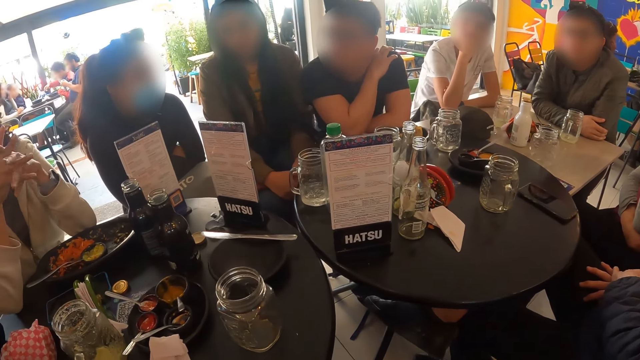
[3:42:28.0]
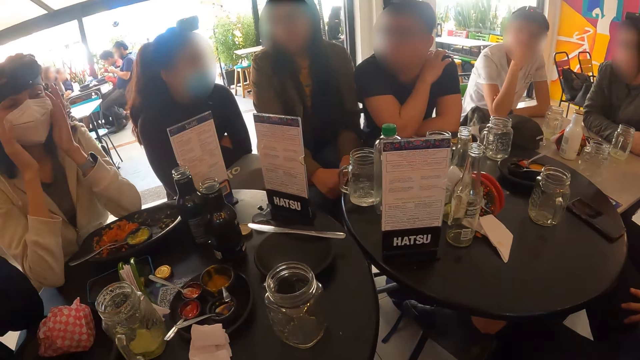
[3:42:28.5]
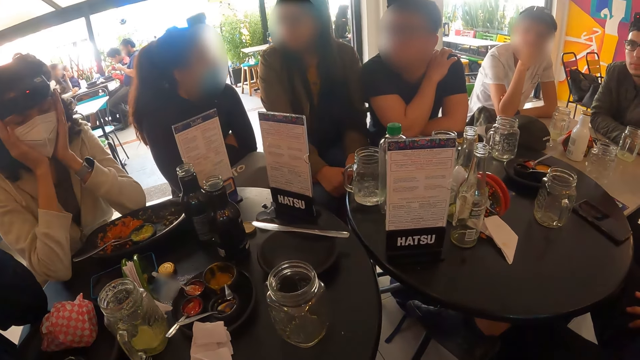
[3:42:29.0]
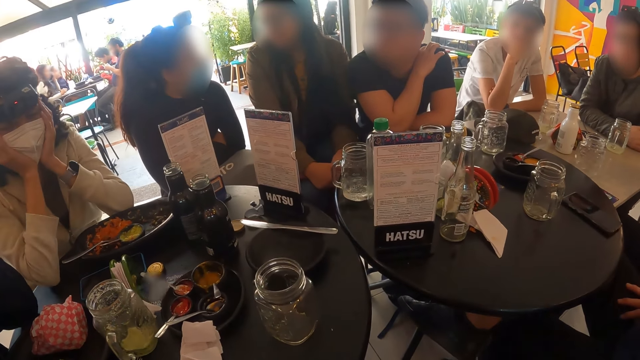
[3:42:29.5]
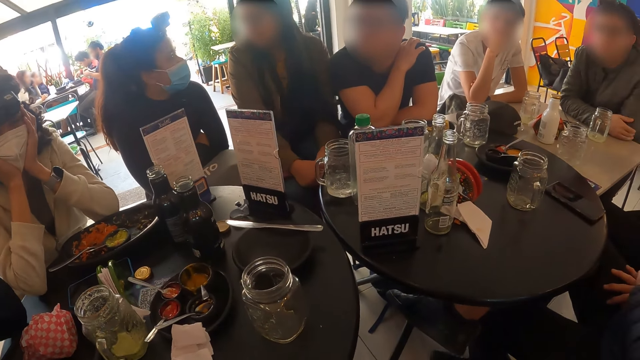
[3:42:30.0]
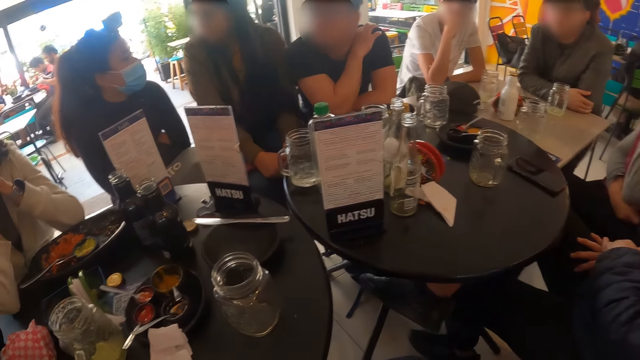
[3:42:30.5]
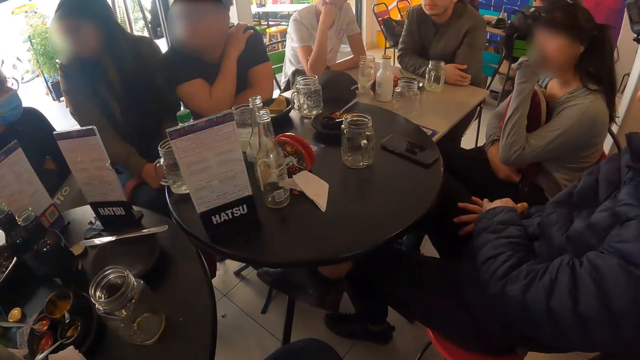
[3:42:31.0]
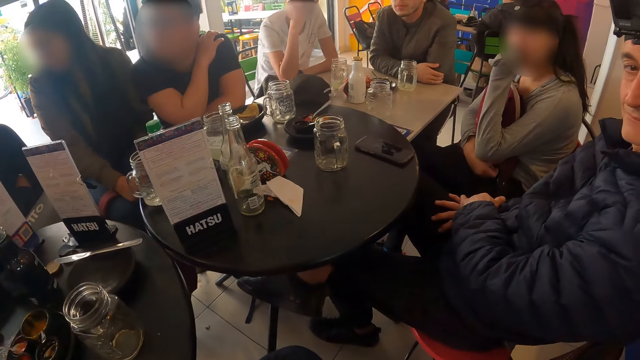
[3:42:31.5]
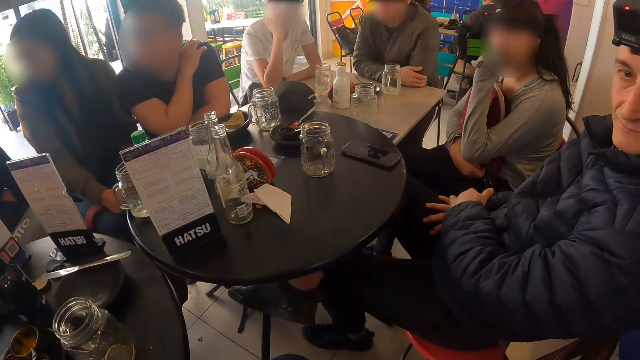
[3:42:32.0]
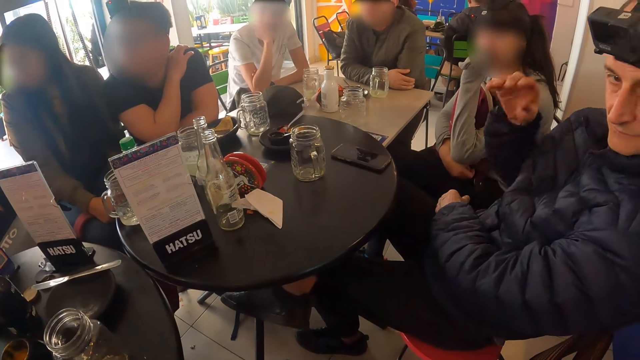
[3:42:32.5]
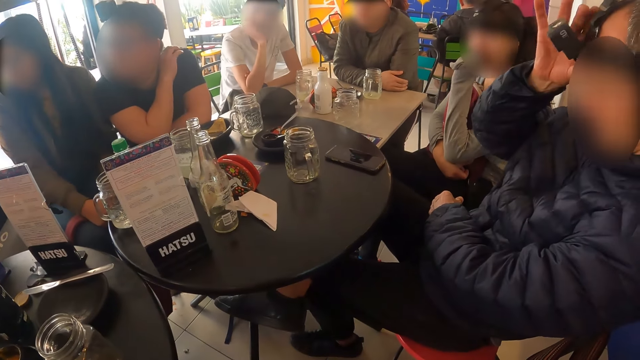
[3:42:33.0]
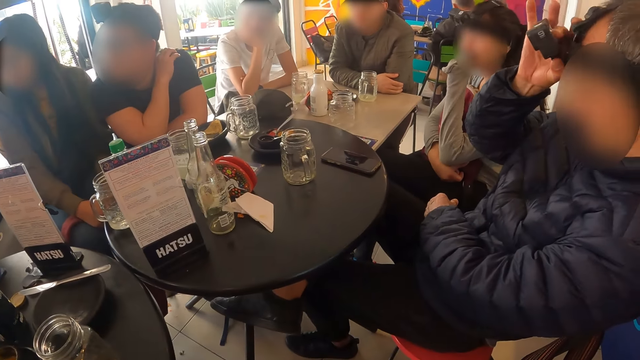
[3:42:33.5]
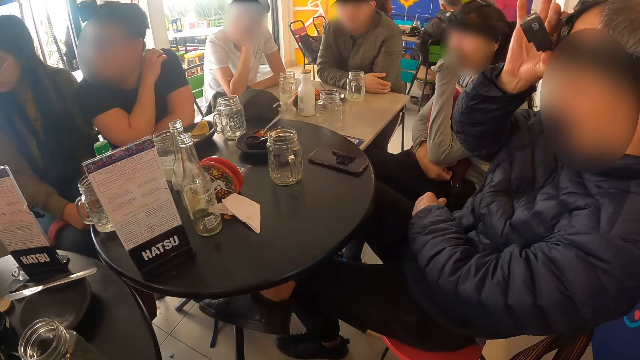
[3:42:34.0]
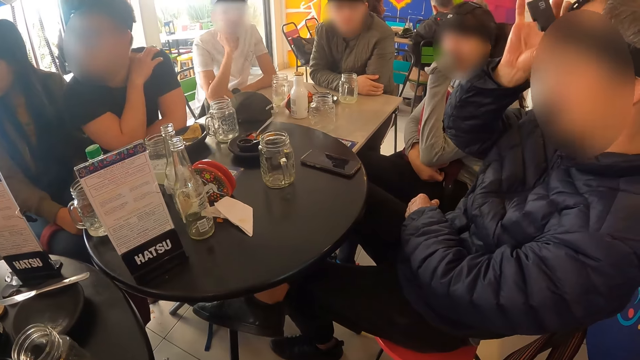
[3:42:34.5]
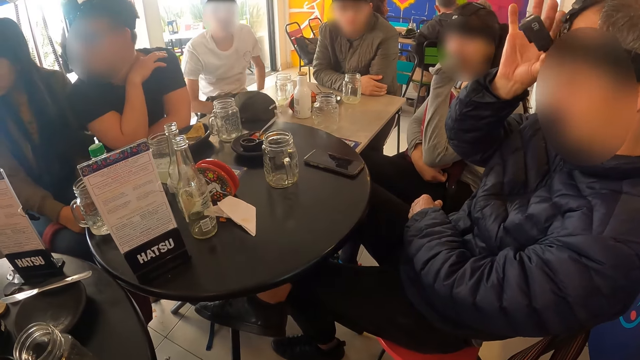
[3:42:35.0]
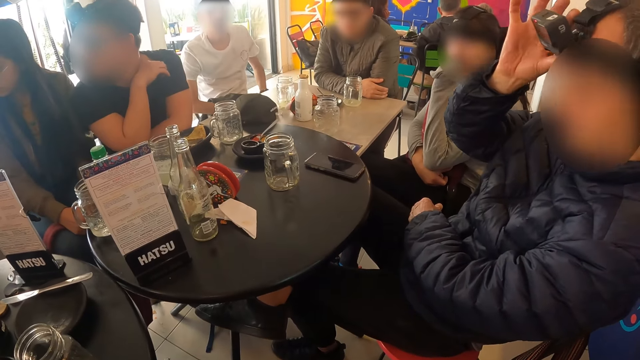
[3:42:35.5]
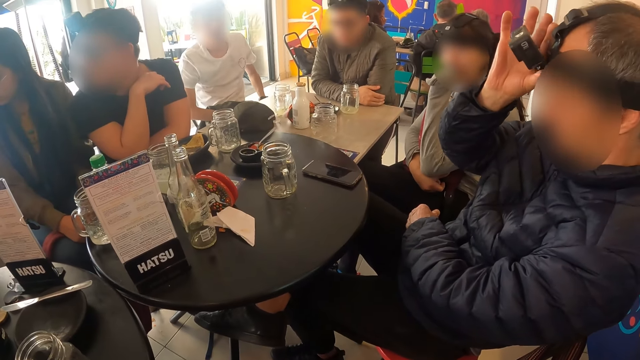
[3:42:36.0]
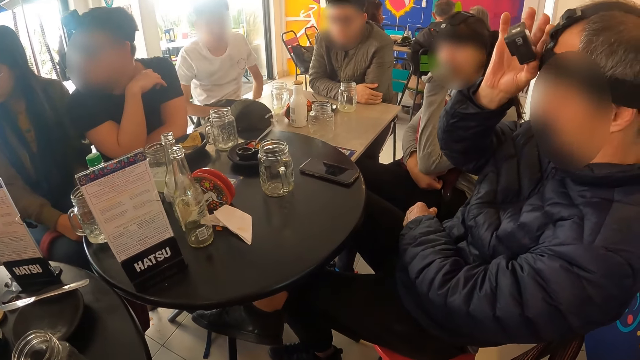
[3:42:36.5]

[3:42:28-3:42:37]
A woman holds her face with both hands. A man moves his right hand. Another man adjusts a camera on his head with his right hand.

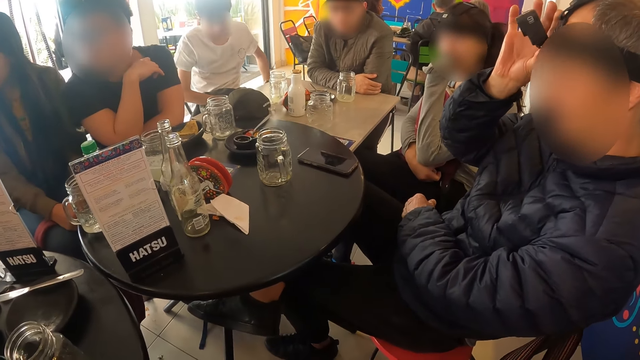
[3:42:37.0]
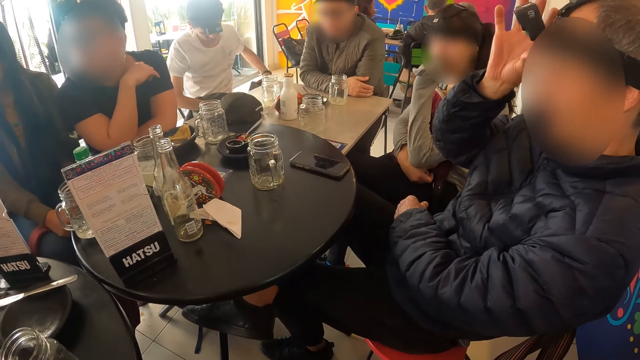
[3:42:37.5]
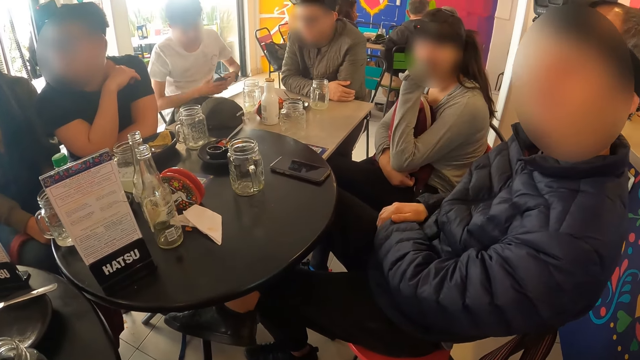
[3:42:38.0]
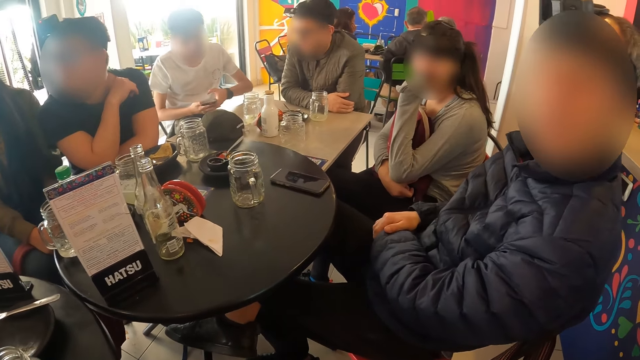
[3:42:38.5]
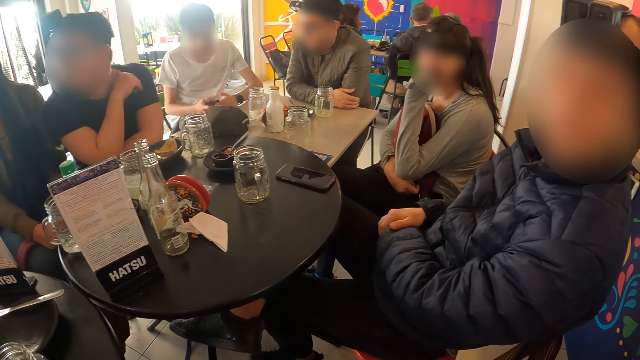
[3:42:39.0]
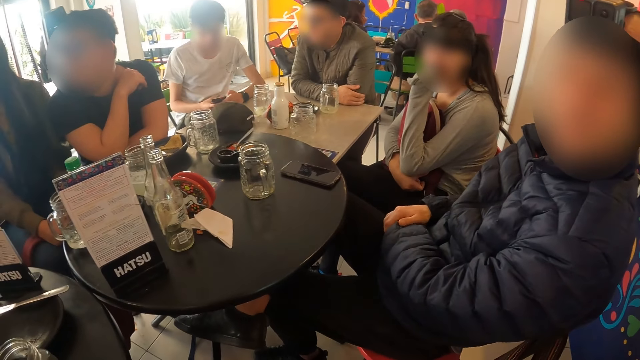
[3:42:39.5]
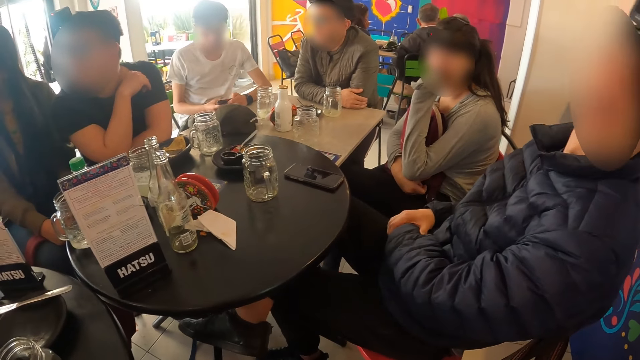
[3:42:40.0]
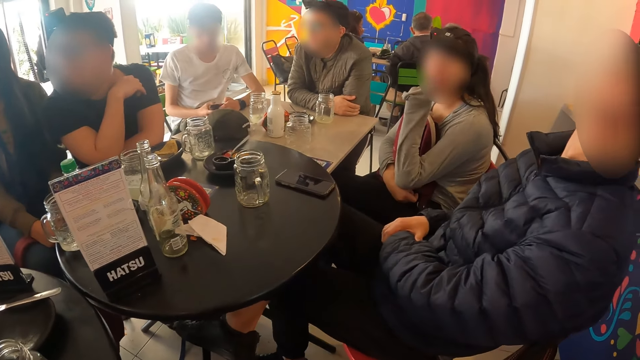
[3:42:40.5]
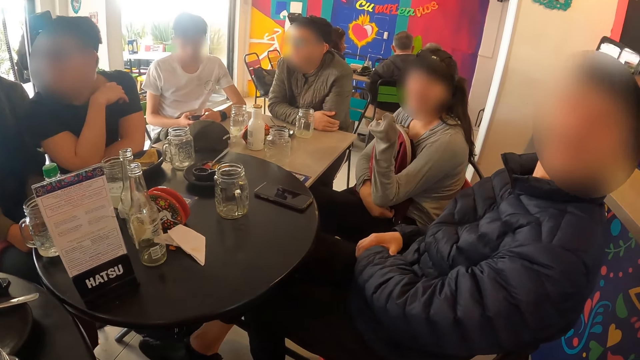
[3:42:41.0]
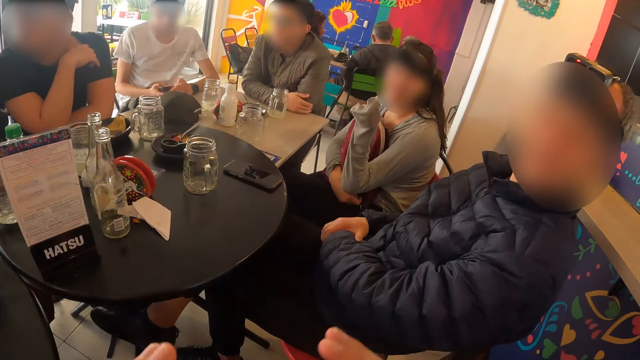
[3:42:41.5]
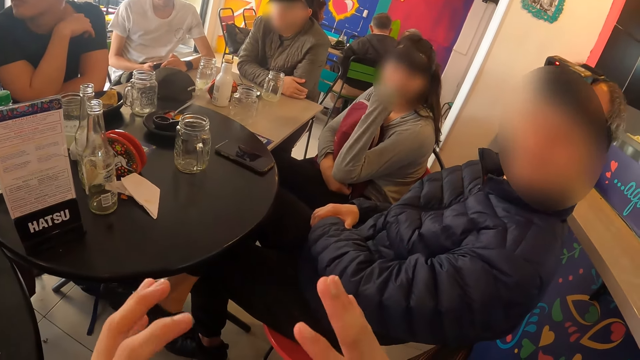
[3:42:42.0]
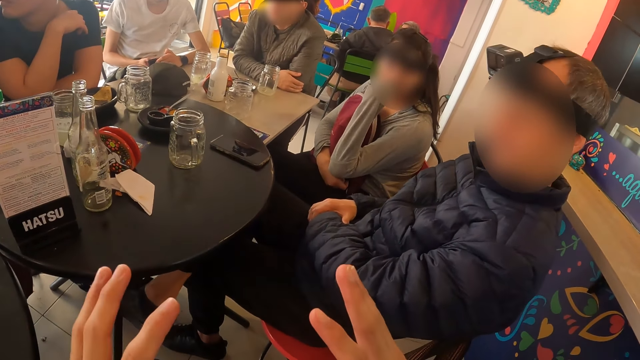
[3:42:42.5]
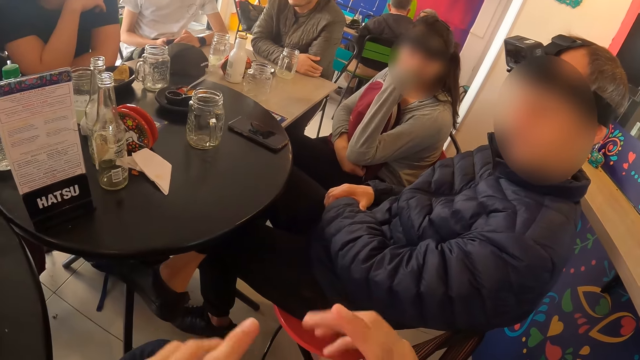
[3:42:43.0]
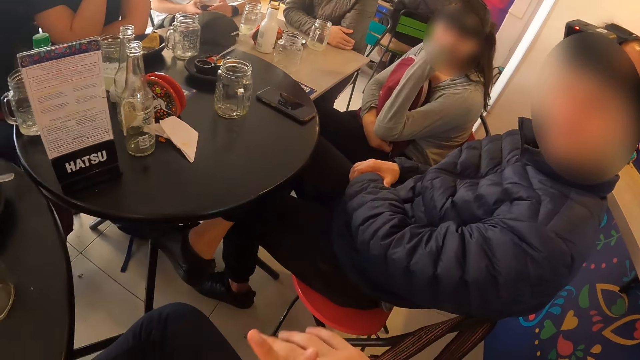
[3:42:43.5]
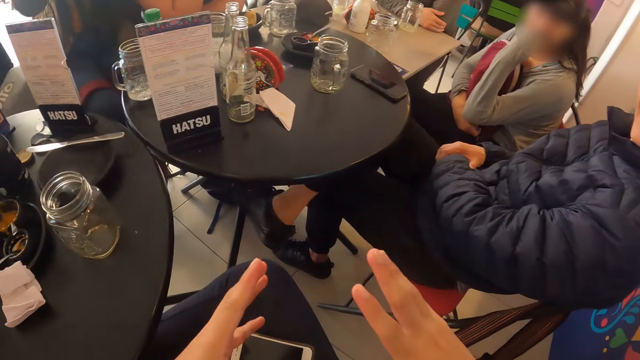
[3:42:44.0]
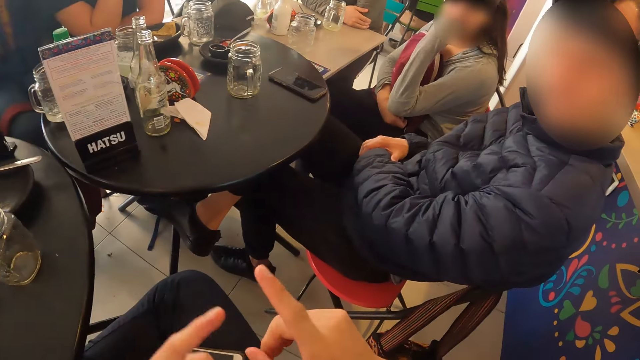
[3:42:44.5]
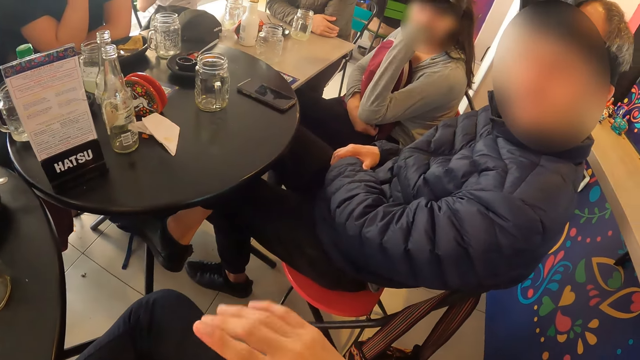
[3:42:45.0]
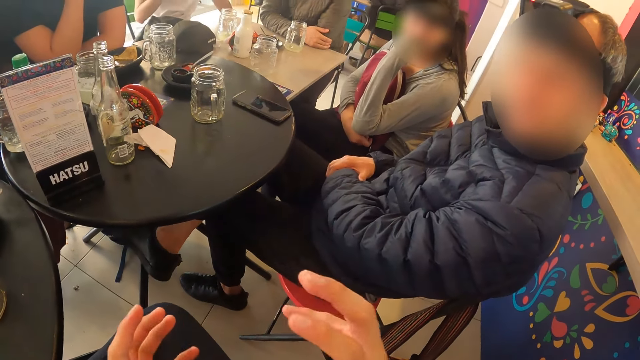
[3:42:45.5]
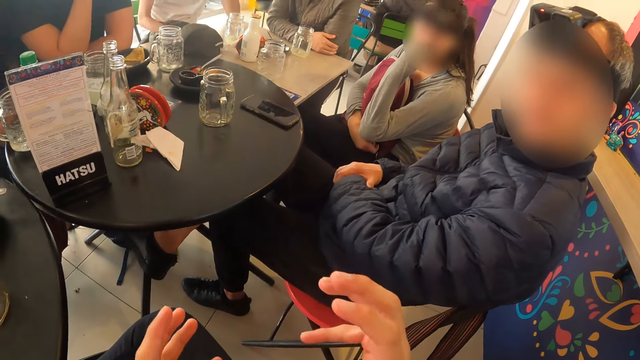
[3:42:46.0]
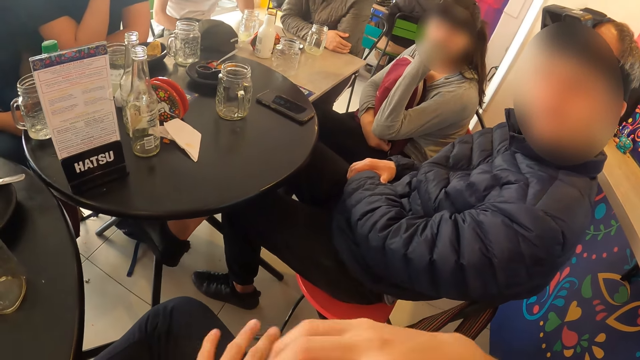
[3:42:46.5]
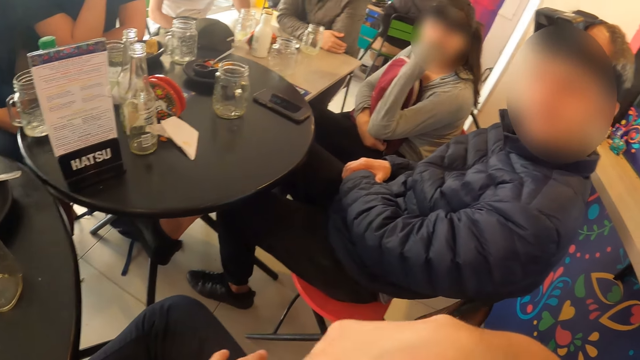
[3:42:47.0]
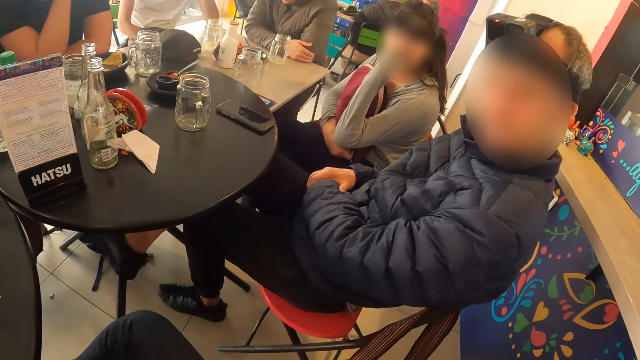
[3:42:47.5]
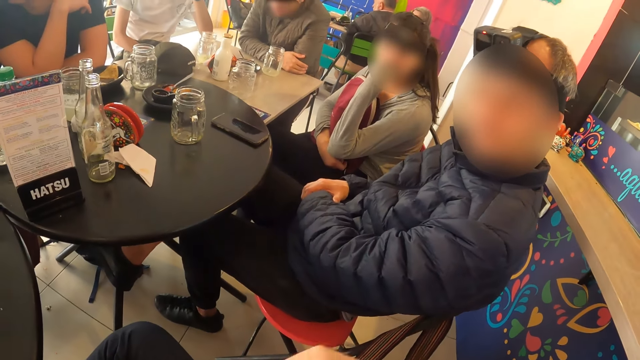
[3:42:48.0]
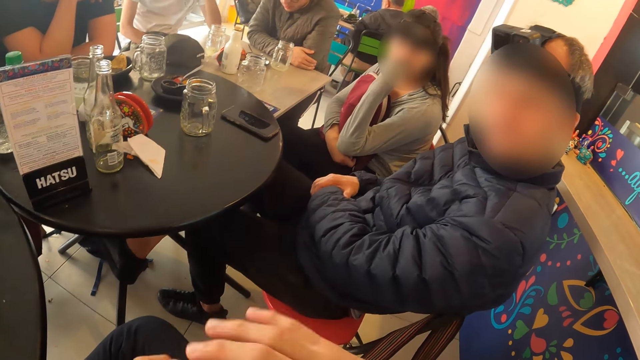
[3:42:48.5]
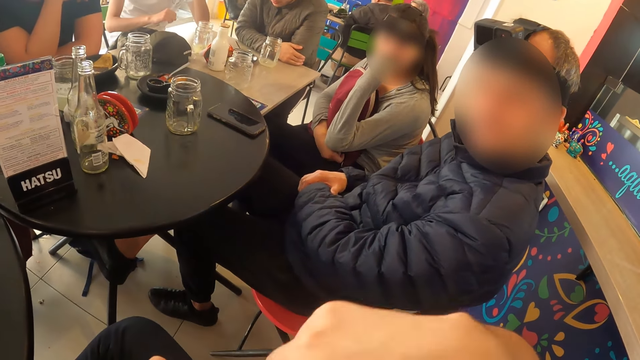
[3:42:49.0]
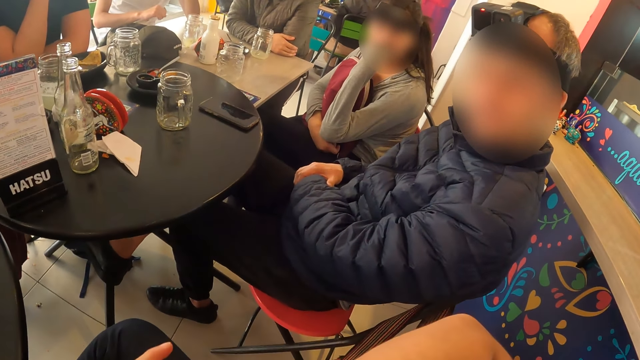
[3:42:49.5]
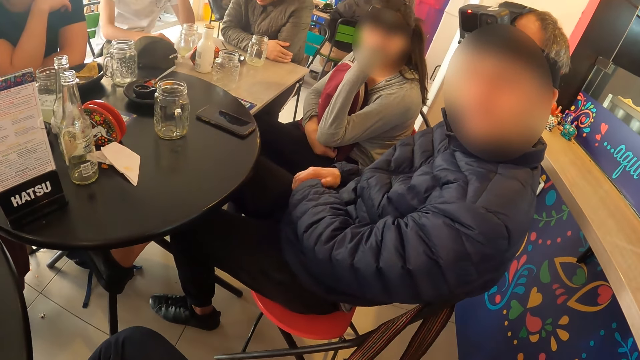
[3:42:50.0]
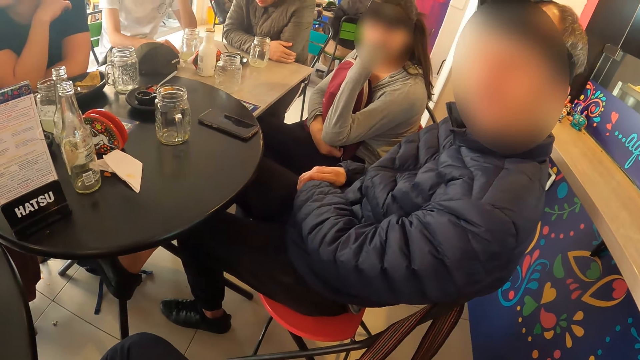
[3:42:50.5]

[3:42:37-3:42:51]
A man brings out the phone from his pocket with his left hand. Another man holds his left hand with his right hand. The first man presses the phone with both hands. The camera wearer interacts with a woman and interacts with the other man. The woman moves her left hand. The camera wearer gesticulates with both hands.
